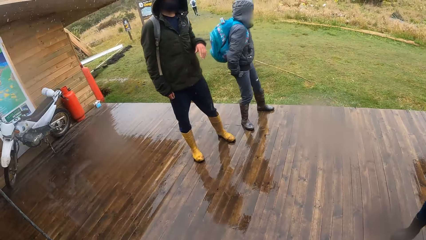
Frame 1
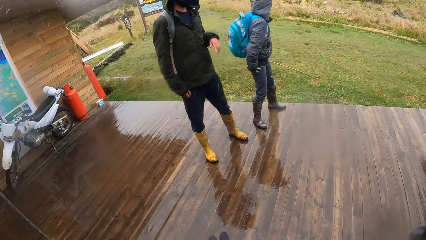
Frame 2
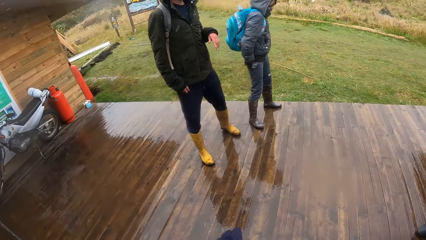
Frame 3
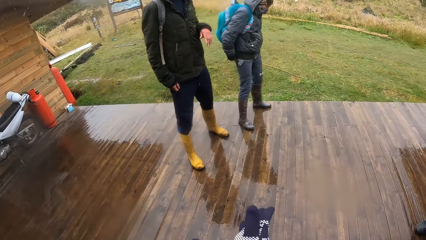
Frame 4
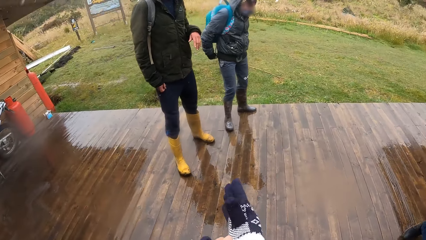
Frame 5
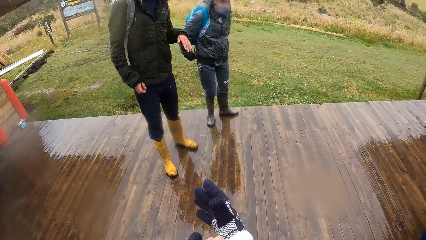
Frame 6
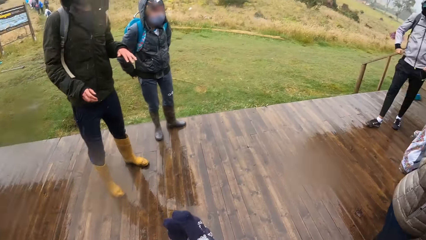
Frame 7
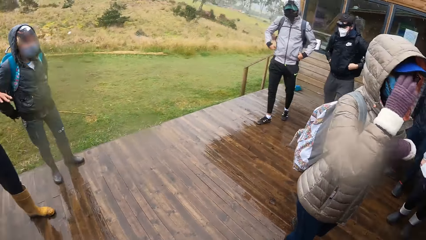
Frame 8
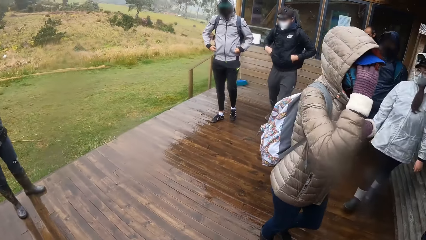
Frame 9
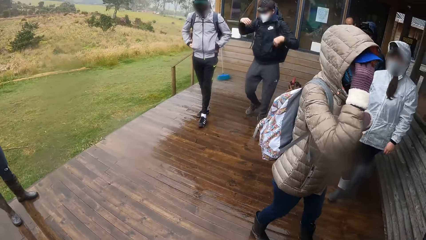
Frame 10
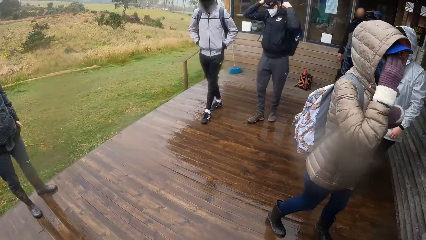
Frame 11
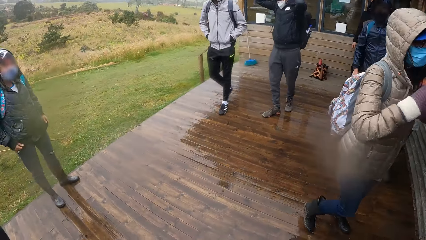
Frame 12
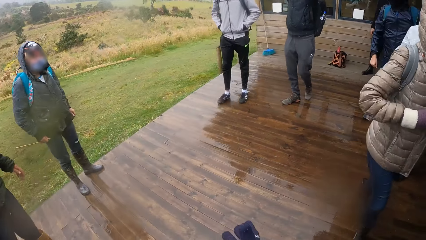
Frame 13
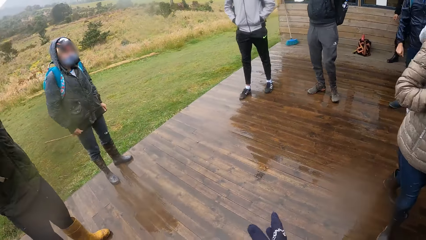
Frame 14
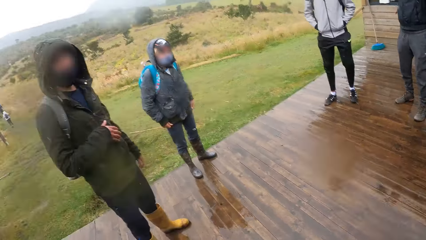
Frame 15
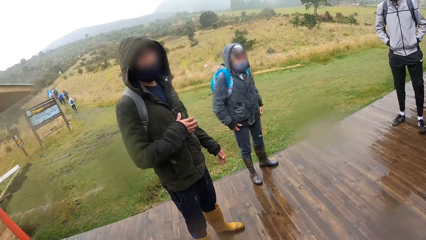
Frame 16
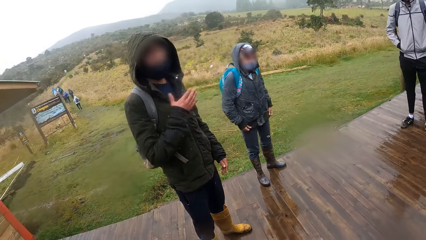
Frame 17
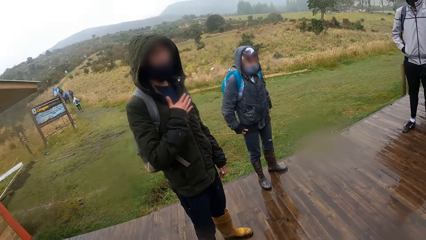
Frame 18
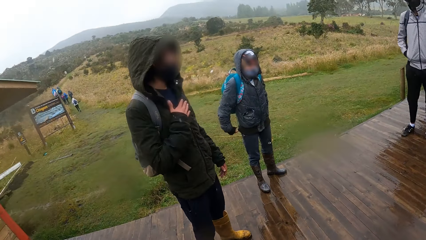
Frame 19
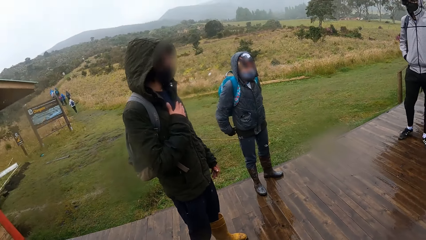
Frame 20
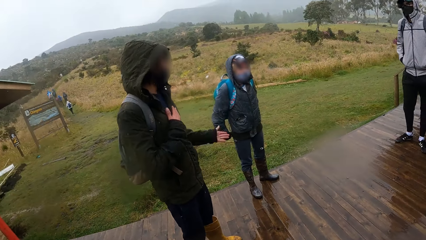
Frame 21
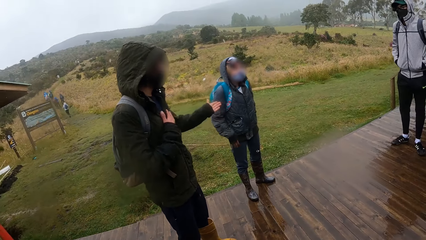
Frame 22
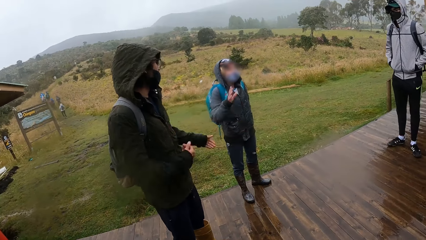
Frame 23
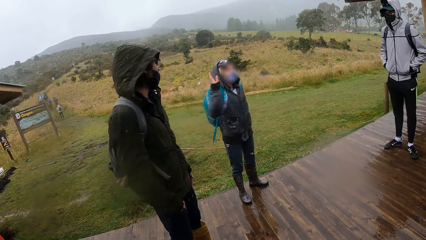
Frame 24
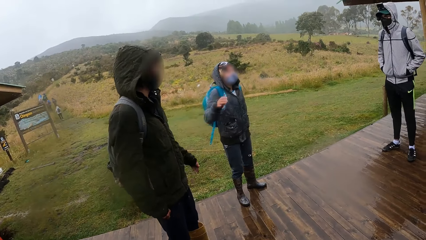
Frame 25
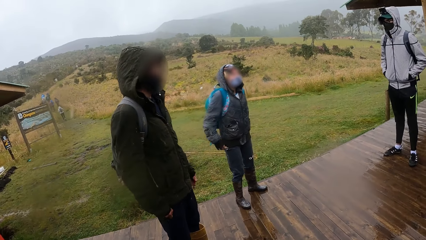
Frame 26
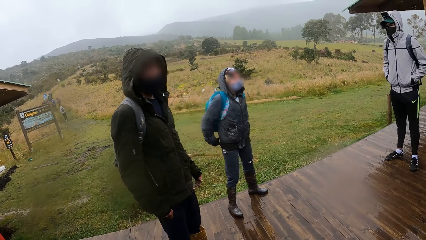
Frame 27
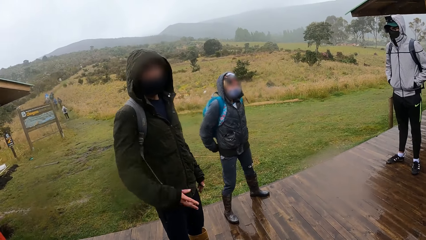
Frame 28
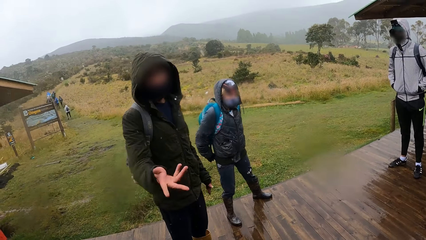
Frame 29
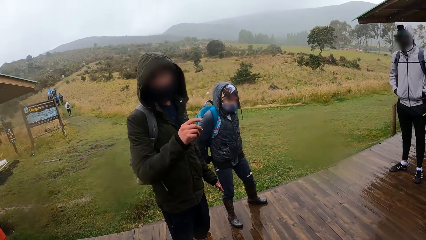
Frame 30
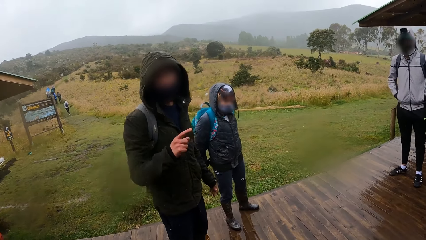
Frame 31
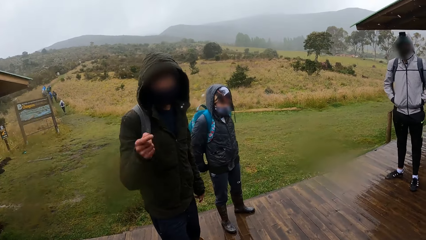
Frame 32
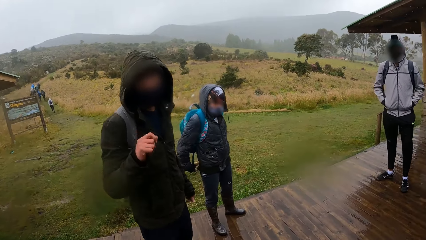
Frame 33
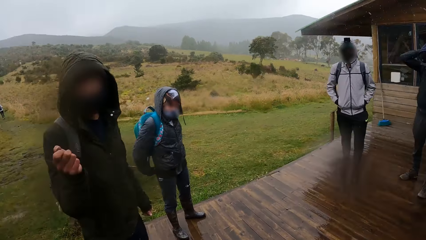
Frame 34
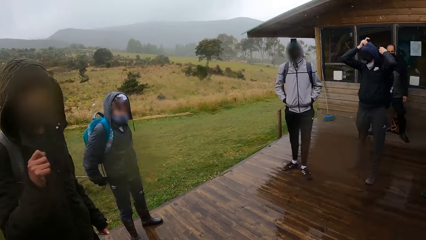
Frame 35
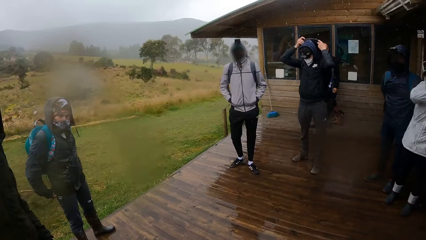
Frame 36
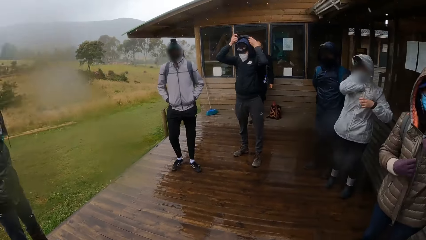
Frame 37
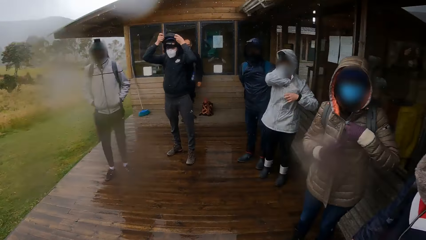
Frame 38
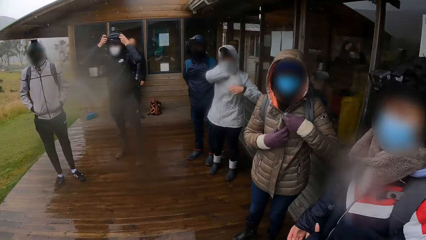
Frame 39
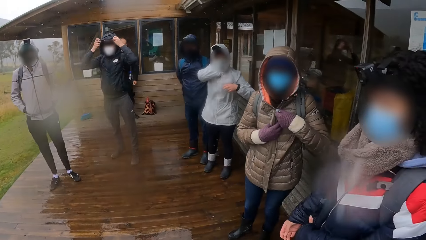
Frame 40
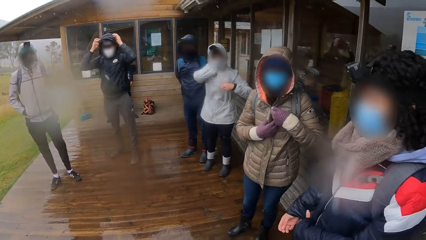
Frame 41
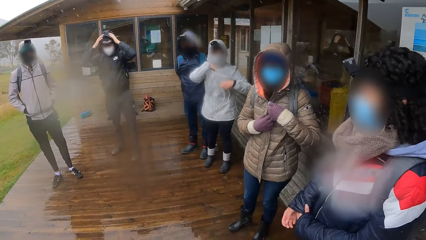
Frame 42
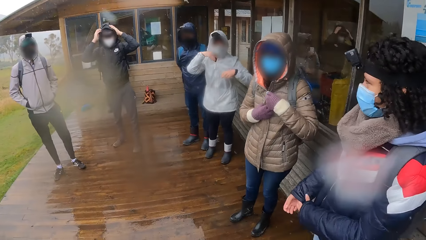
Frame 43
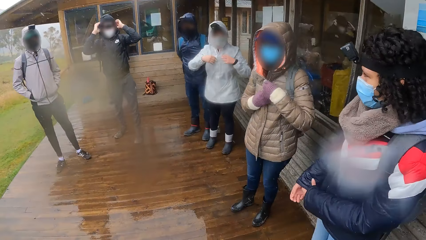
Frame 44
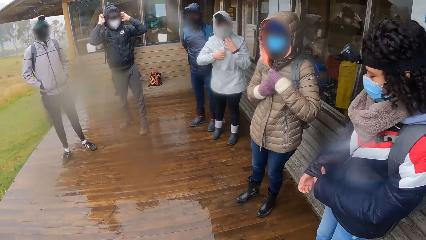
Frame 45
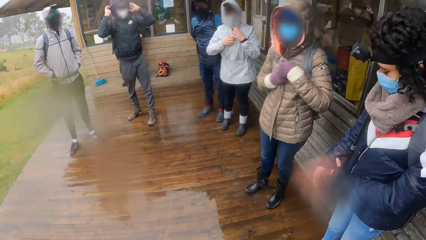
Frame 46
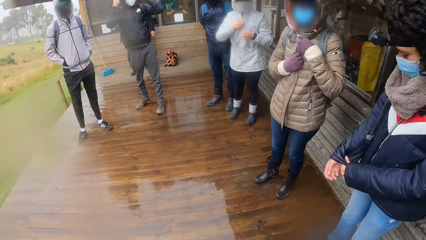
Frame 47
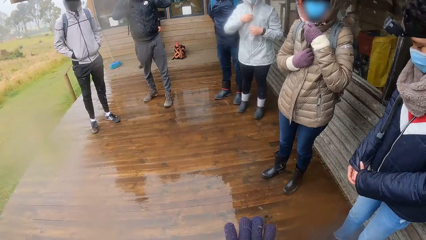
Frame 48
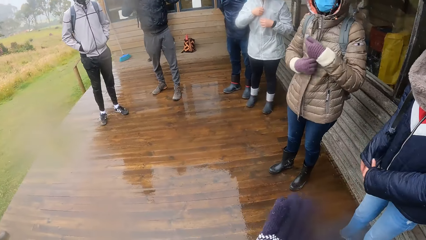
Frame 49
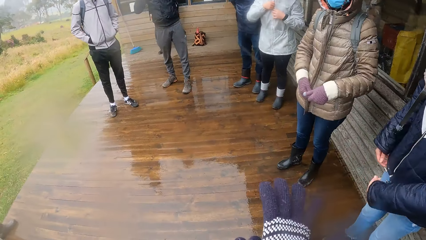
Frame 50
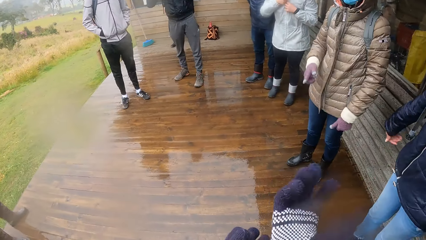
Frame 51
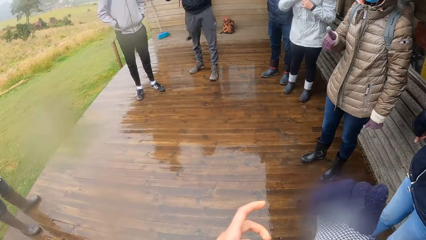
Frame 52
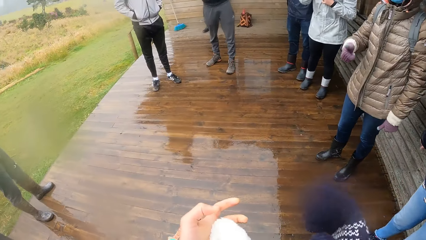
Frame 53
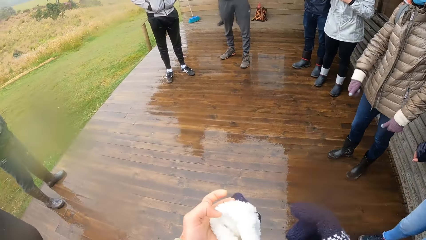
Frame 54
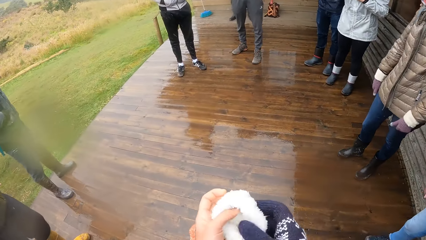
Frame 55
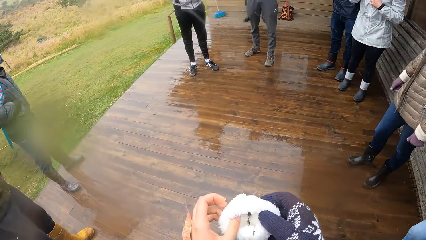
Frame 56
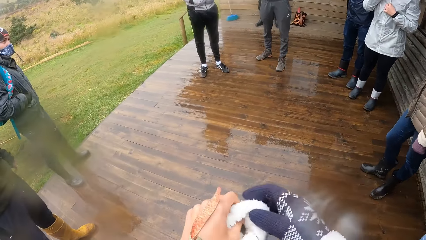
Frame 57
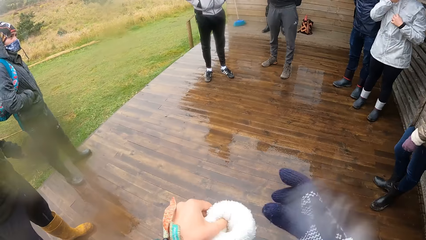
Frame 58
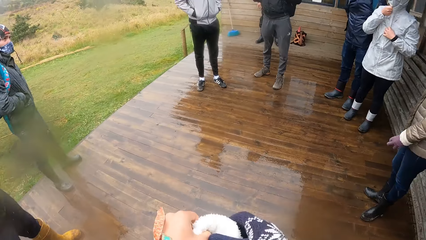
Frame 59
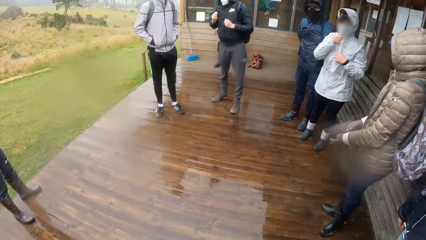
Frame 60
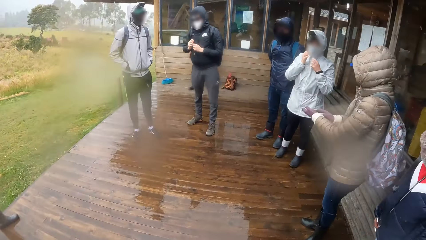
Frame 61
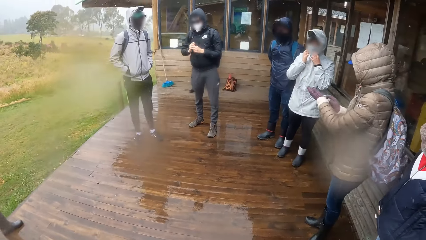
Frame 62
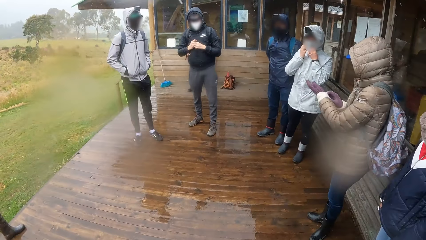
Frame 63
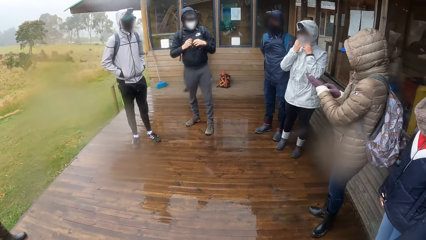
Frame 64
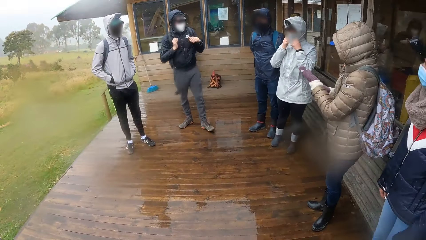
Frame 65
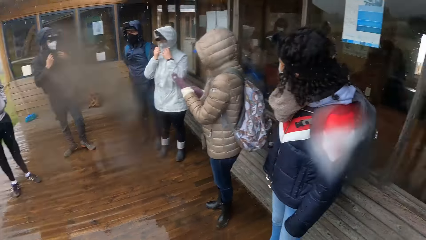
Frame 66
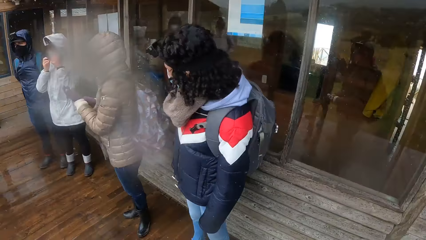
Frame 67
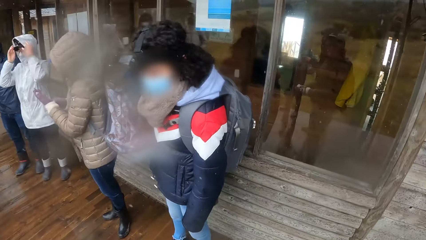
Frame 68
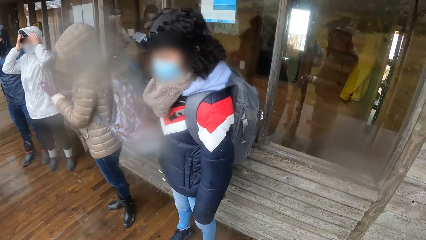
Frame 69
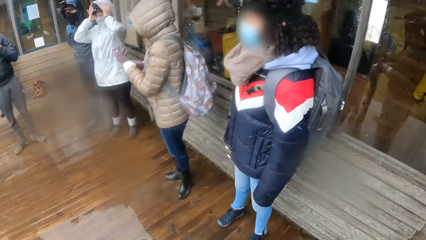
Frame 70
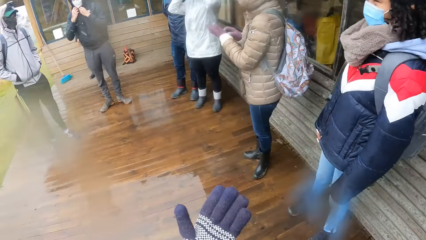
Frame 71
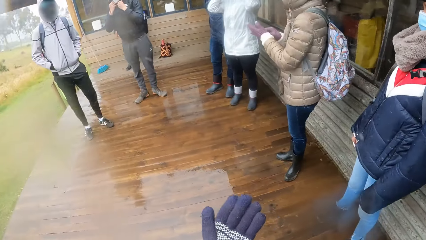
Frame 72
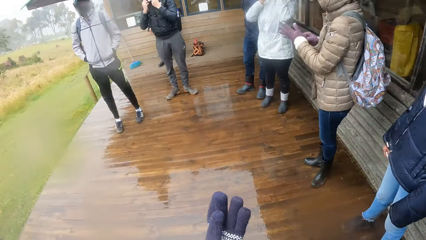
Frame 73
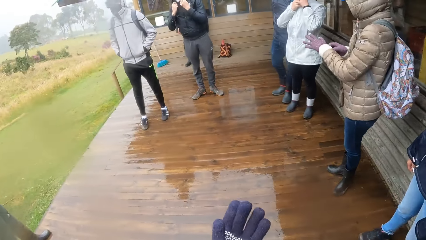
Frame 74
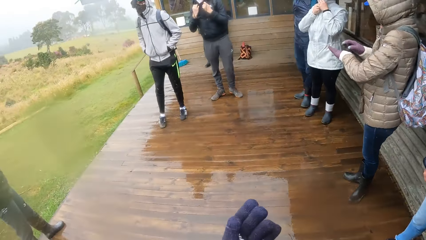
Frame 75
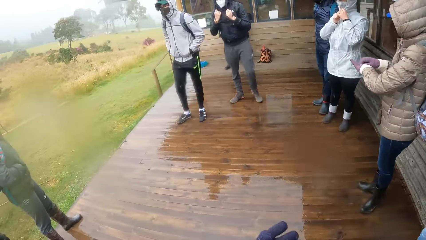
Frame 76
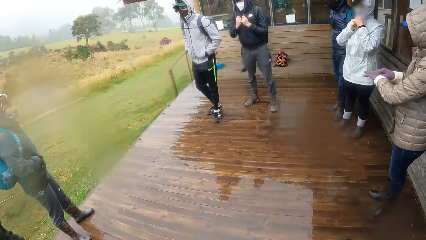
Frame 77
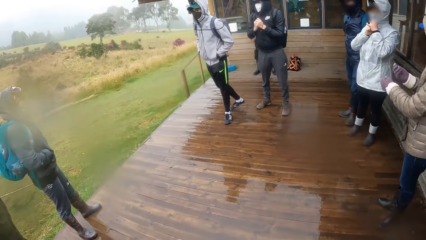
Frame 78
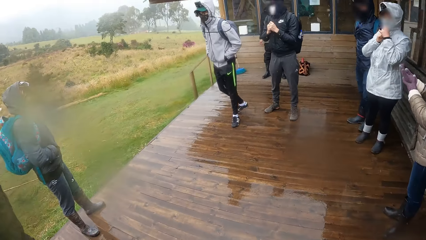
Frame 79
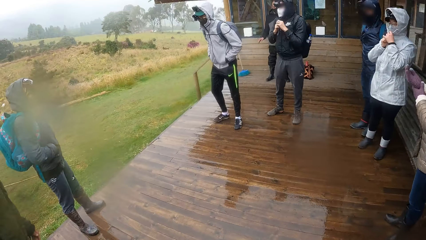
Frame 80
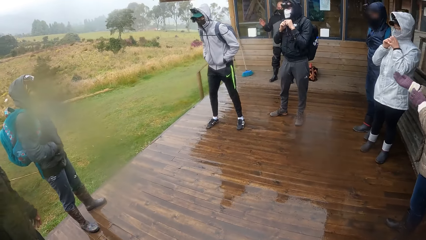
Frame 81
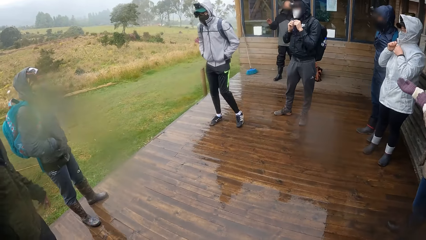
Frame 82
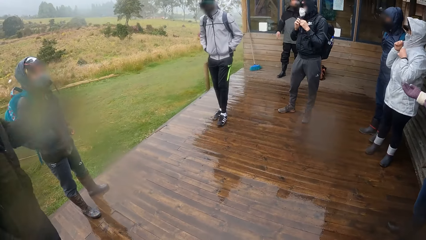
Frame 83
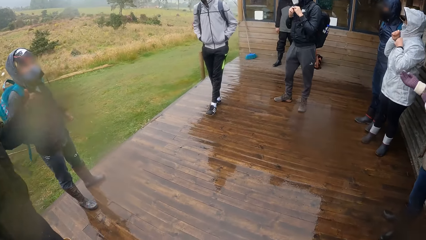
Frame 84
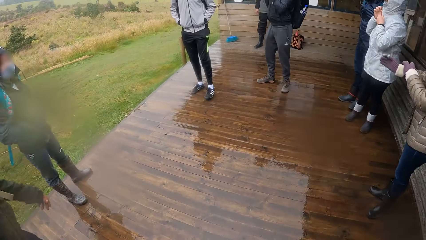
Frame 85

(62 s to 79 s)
A man walks around the veranda. The camera wearer walks around the veranda. They put on the glove. They look around the veranda. Another man touches his chest with his right hand. The other man stretches his left hand to a woman. The woman signifies with her right hand. The first man waves at the camera wearer. The woman moves her right leg on the ground. The other man interacts with the camera wearer and a group of people with his right hand. The camera wearer looks around the veranda. They adjust the glove in their right hand with their left hand. They hold the glove. They hold the glove with both hands. They pull their hand off the glove. They look around the veranda. They pull the glove. They look around the field. The other man gestures his hand.
